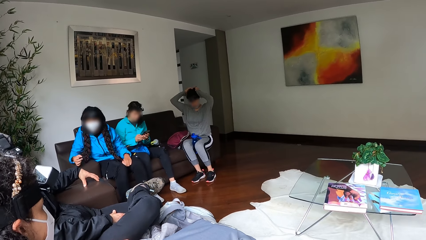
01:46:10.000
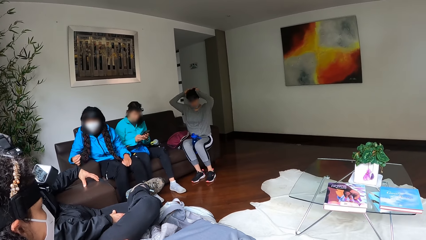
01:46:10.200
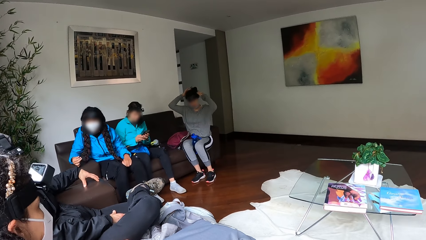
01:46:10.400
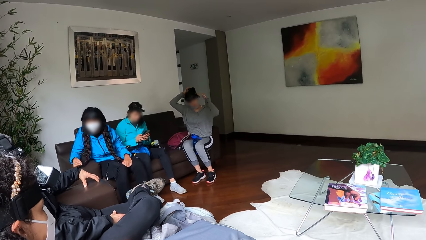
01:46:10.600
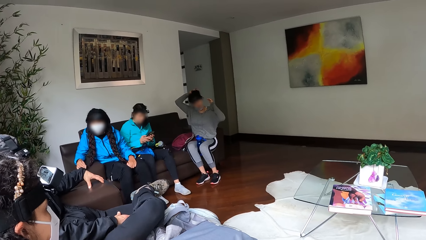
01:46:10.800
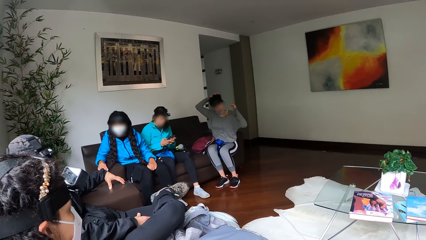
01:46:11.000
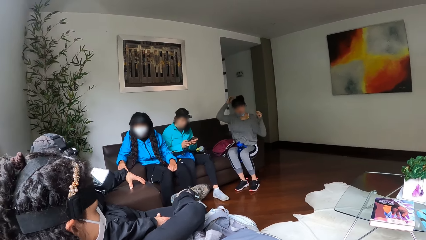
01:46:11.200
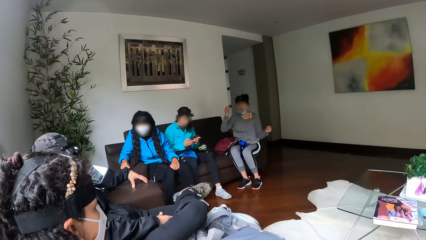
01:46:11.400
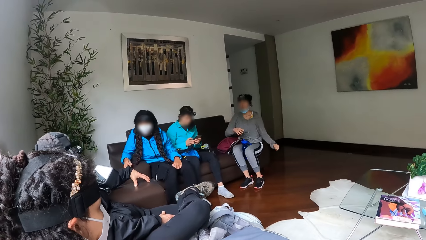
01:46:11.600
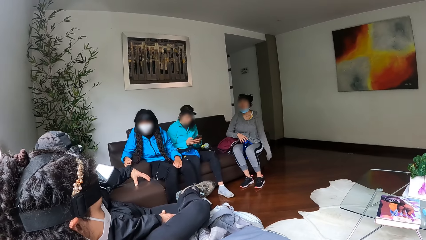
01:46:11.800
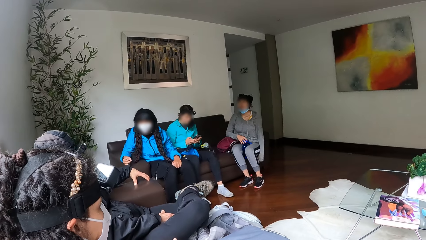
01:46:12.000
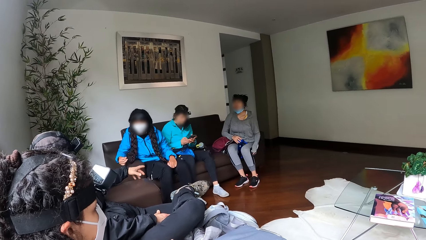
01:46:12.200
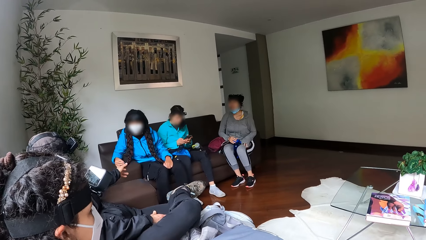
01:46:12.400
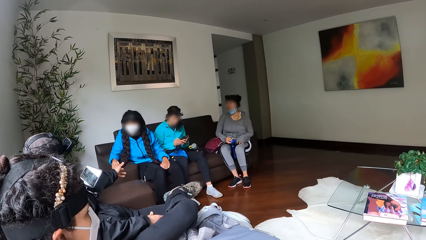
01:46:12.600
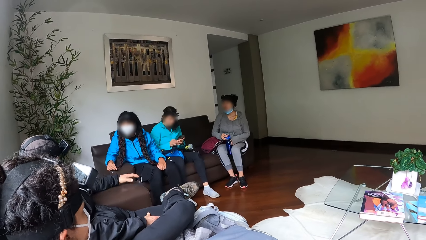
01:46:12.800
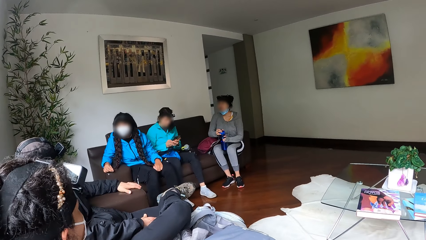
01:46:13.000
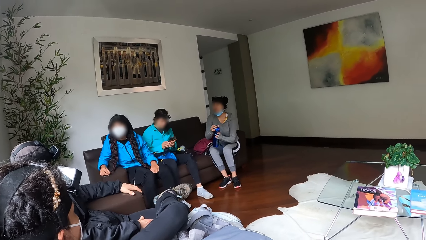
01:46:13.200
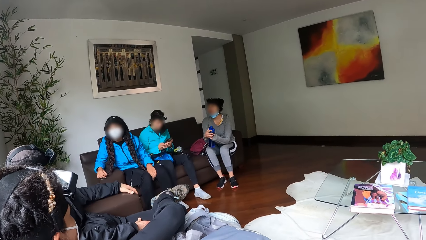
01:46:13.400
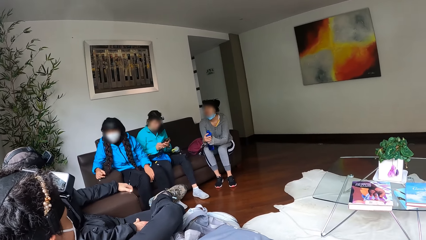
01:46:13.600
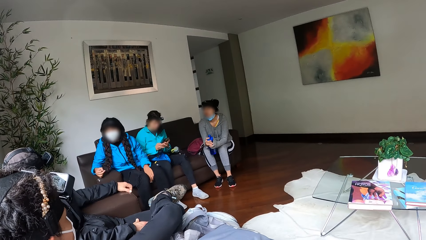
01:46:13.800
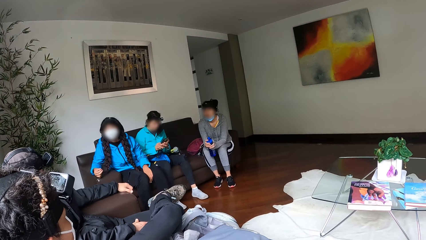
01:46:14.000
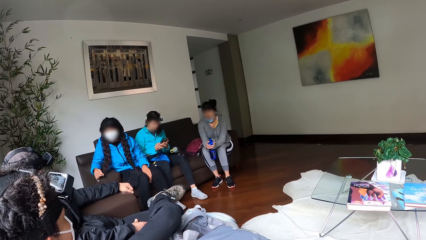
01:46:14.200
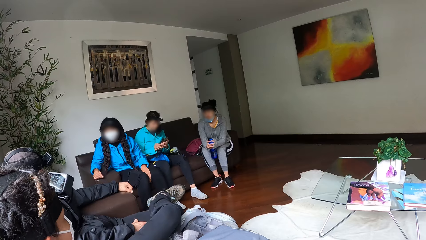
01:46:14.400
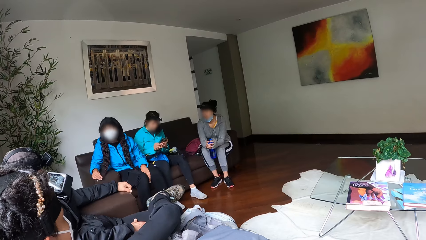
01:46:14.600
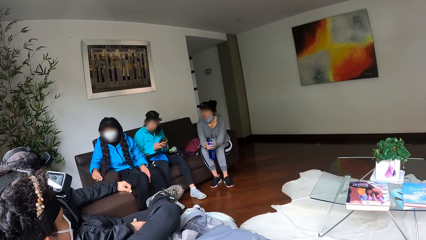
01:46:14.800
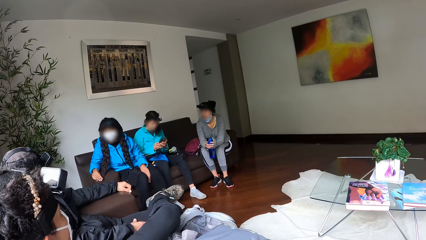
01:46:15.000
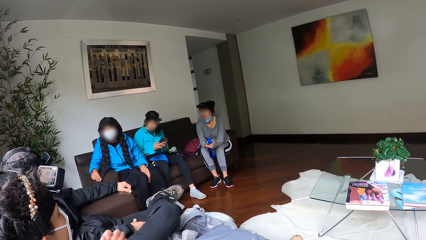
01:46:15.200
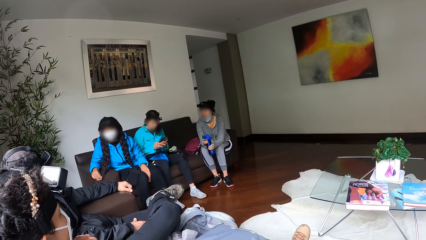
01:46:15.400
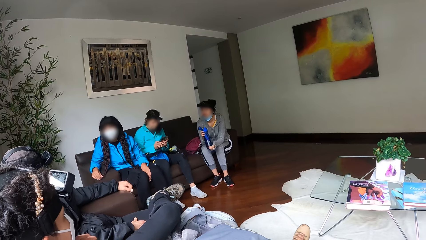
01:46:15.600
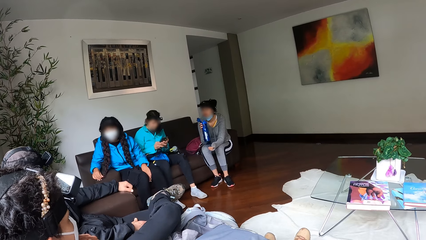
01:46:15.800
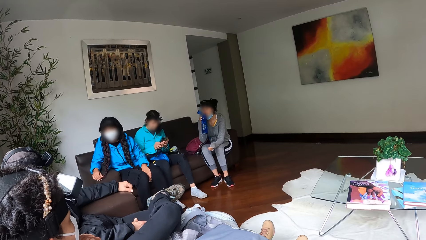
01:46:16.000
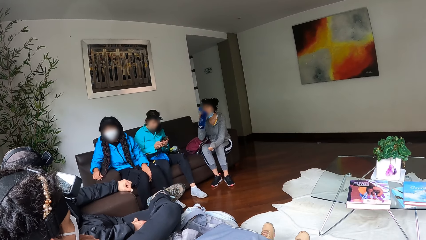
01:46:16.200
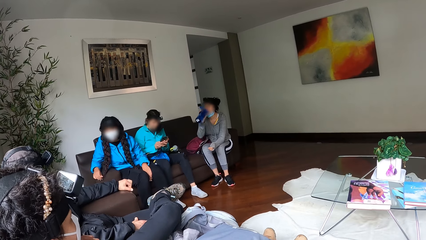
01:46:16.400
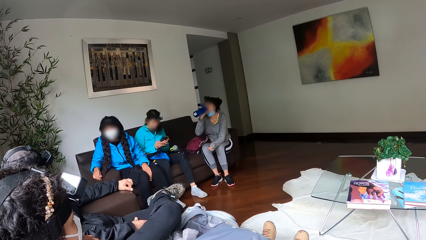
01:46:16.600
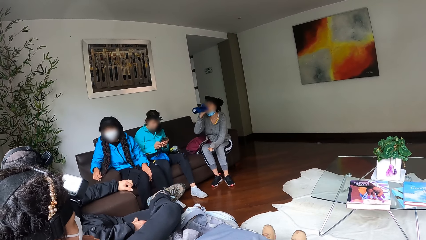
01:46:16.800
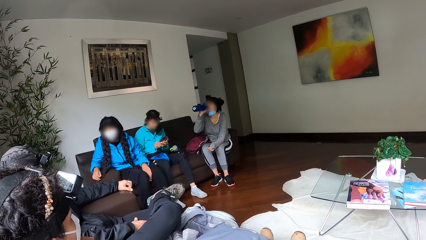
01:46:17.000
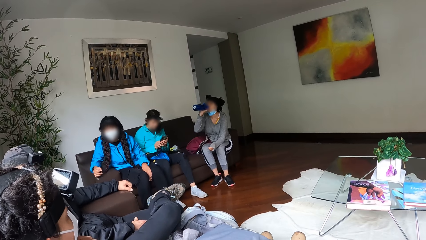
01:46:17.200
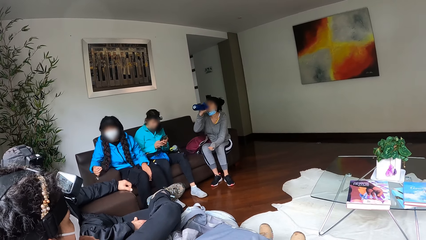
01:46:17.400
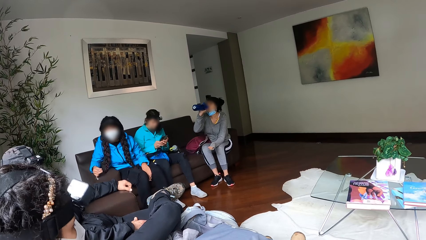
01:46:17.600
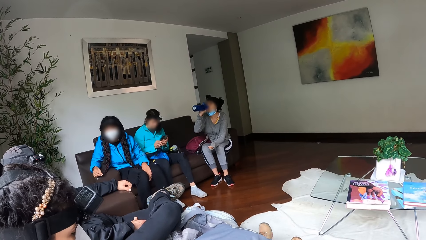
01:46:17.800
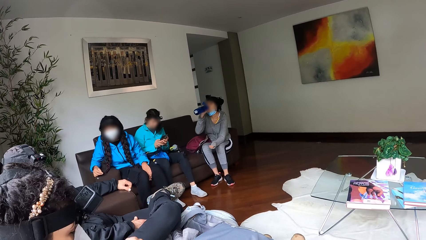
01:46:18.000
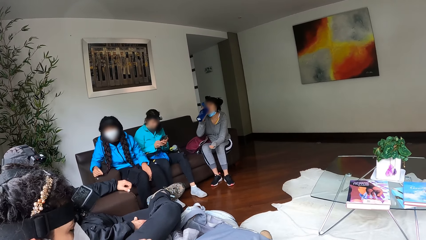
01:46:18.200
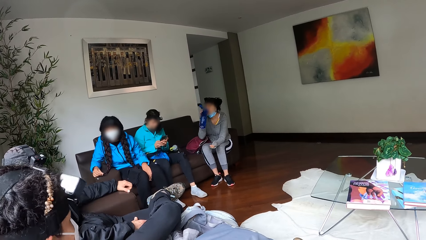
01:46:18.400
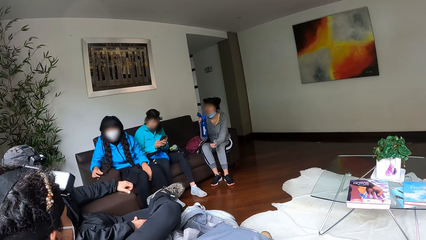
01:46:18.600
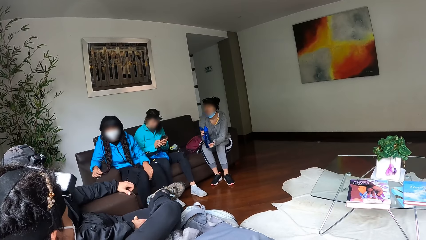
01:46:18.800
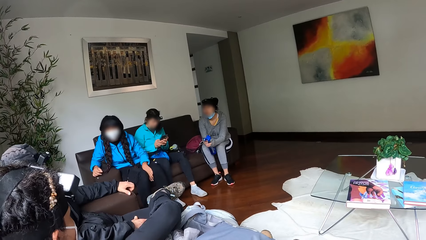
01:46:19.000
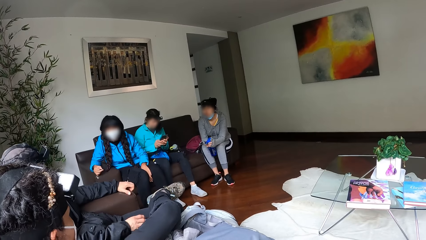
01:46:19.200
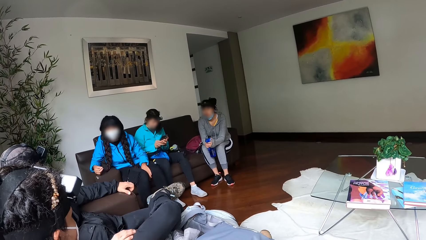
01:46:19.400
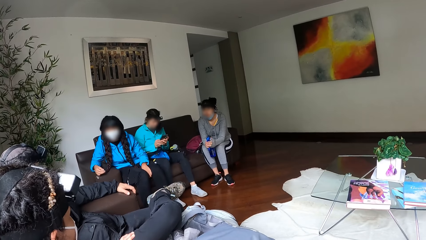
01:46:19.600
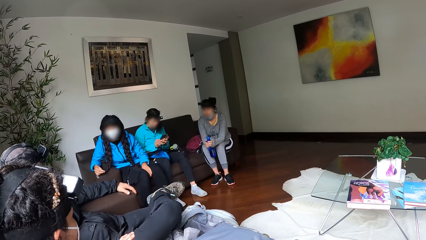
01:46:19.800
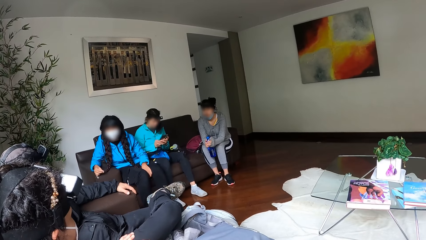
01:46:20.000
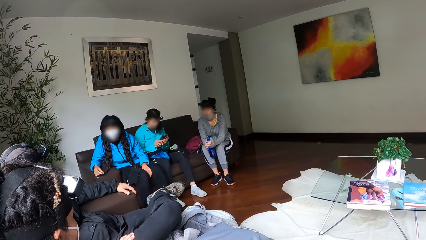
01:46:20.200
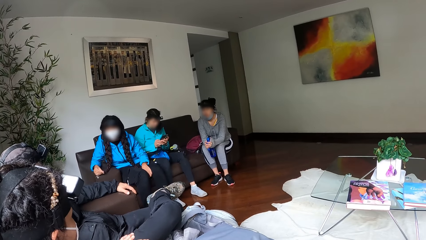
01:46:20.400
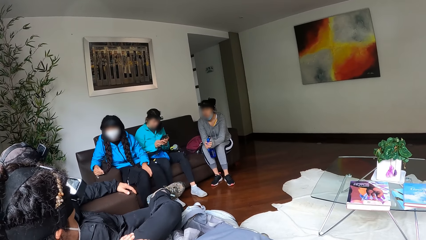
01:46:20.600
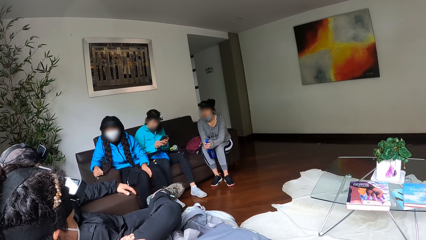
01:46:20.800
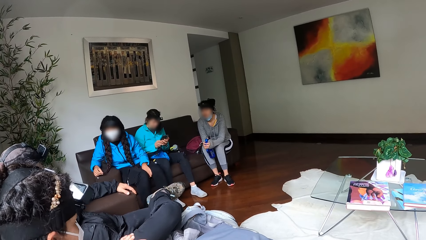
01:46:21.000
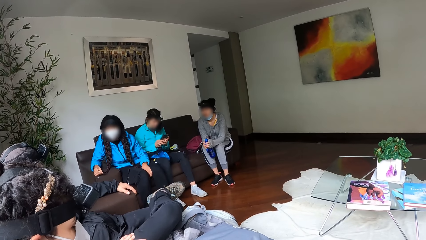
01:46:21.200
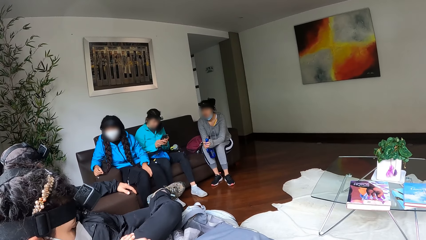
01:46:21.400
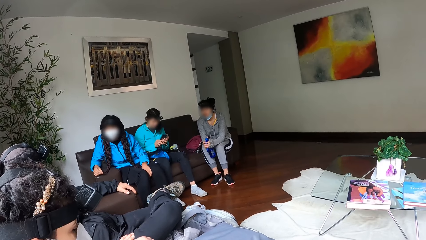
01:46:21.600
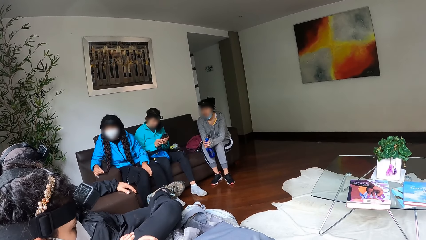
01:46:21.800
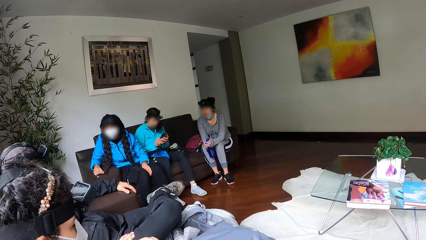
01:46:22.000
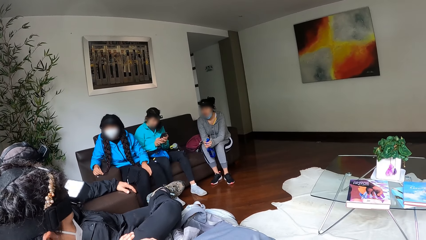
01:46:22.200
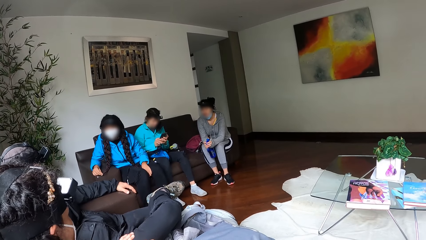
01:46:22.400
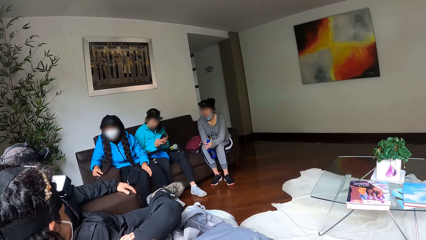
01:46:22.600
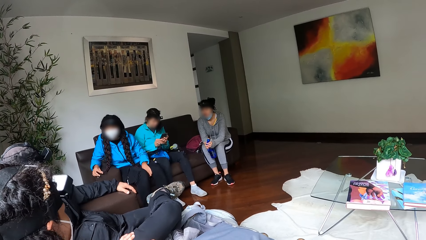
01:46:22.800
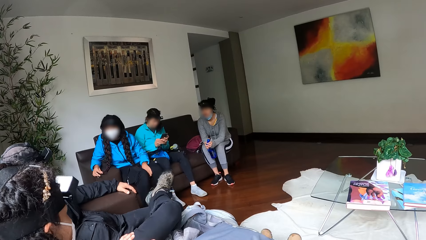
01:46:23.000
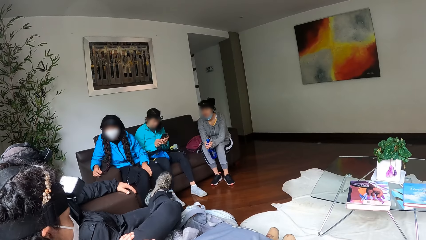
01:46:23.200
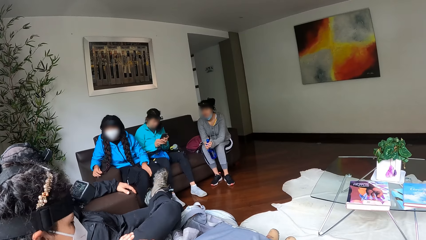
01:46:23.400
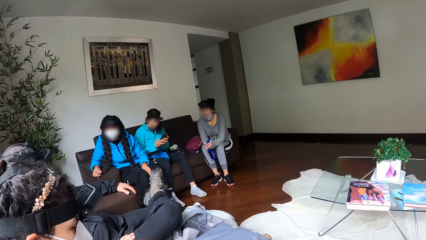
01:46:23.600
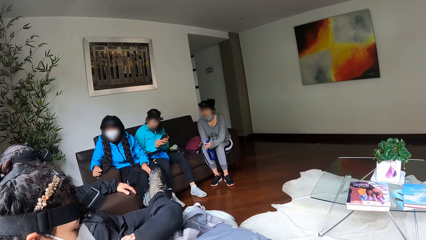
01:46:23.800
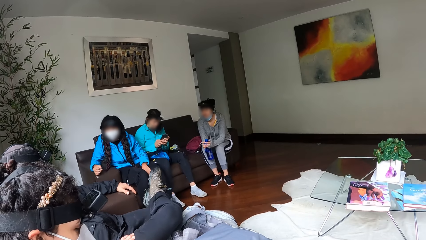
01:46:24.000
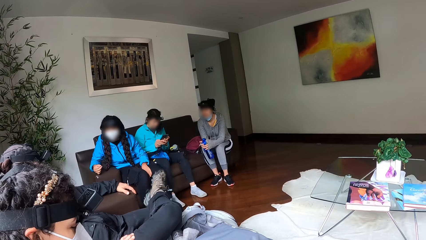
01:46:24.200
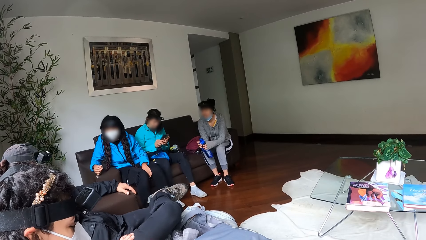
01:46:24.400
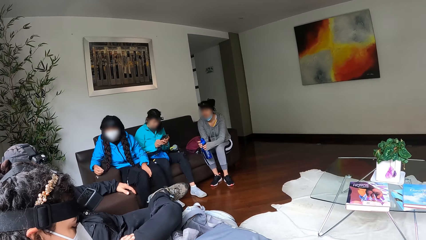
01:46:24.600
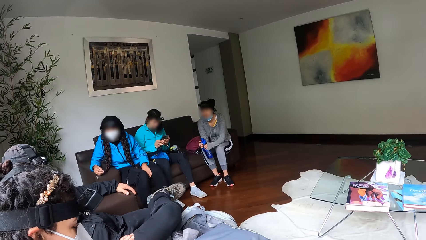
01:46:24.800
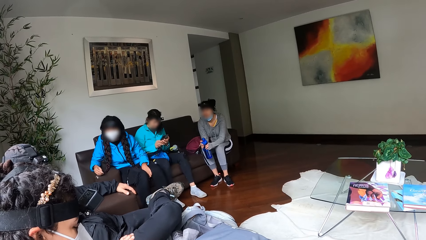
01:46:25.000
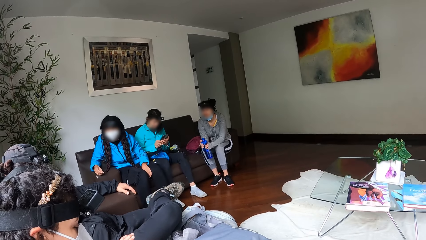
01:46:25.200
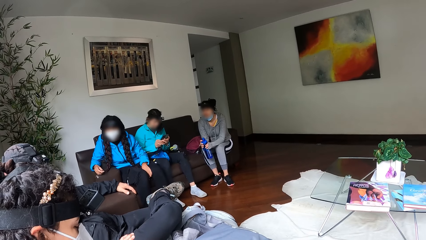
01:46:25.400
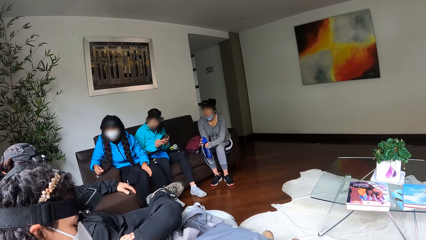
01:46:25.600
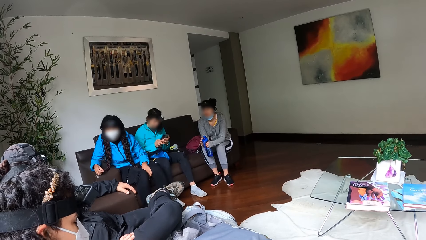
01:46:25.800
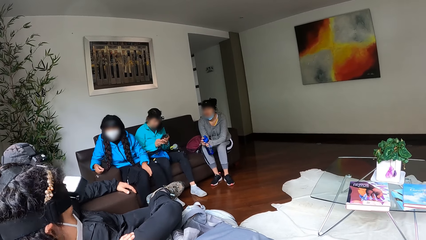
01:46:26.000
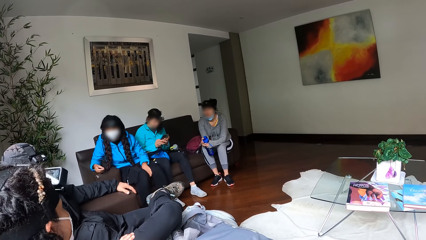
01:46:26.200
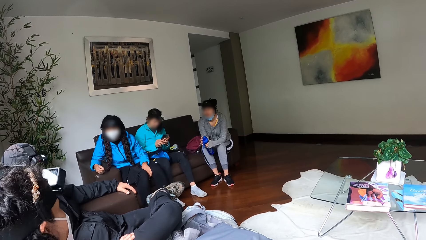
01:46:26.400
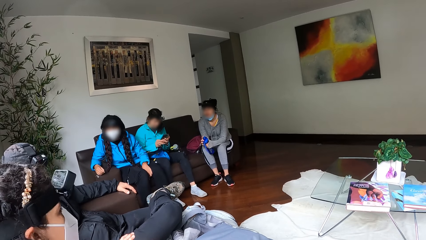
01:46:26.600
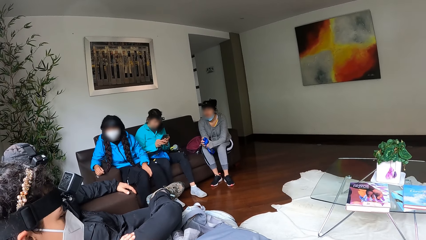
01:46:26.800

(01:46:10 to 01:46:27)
A woman picks up the bottle between her thighs with both hands. She drinks water from the bottle with her right hand.
